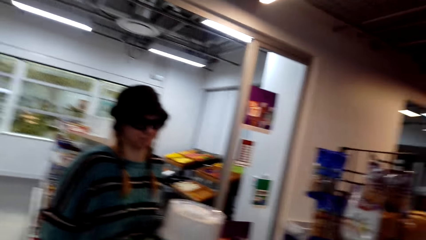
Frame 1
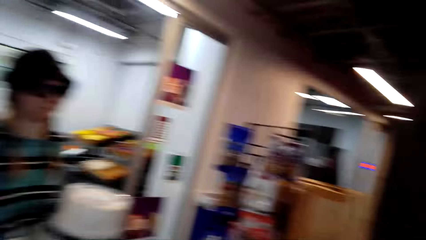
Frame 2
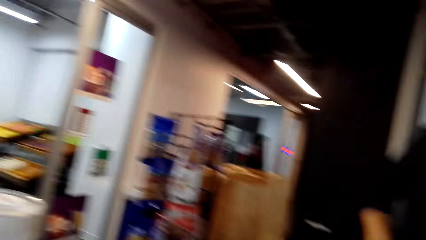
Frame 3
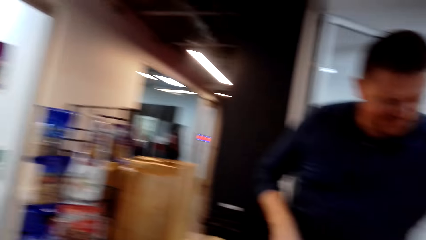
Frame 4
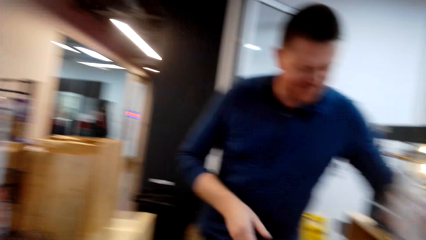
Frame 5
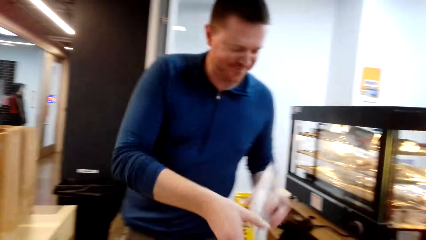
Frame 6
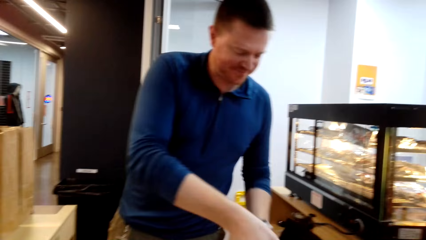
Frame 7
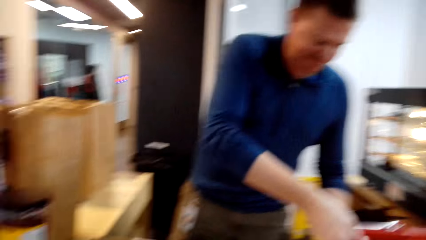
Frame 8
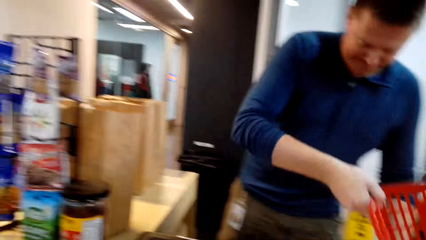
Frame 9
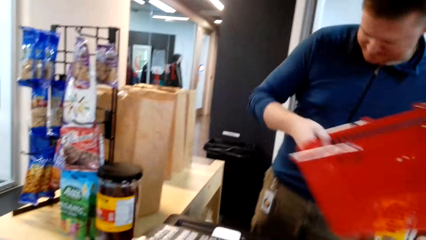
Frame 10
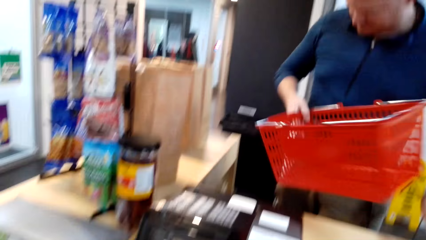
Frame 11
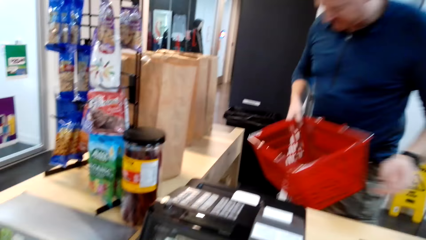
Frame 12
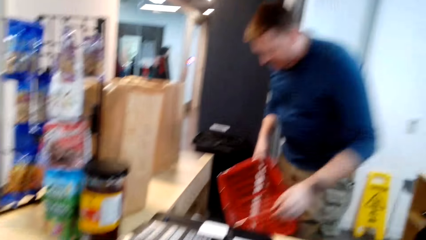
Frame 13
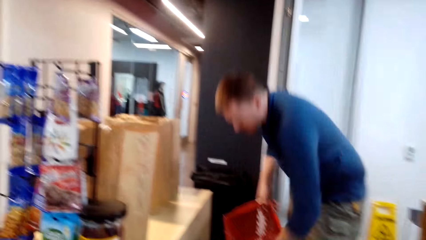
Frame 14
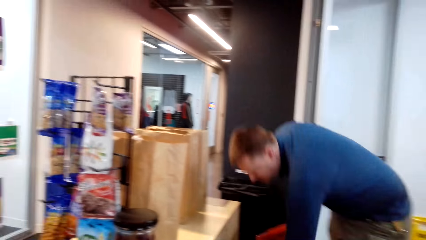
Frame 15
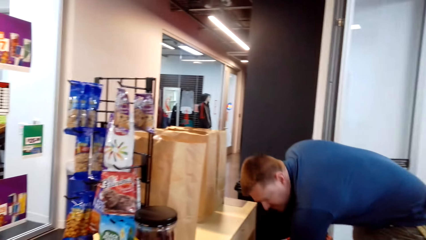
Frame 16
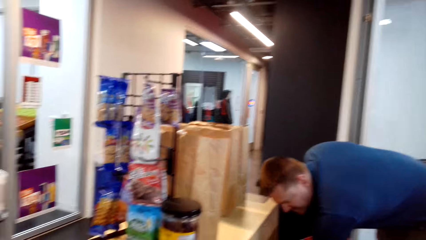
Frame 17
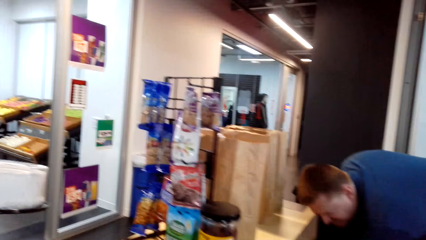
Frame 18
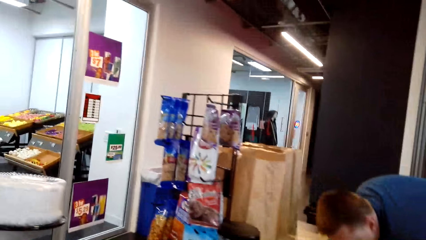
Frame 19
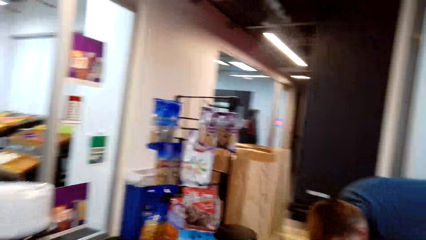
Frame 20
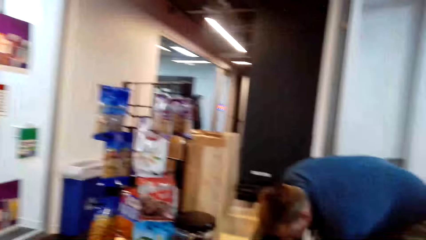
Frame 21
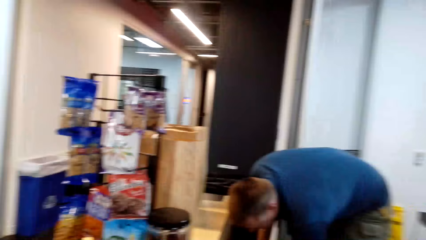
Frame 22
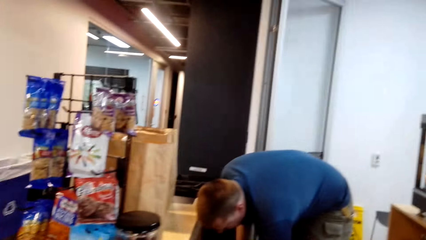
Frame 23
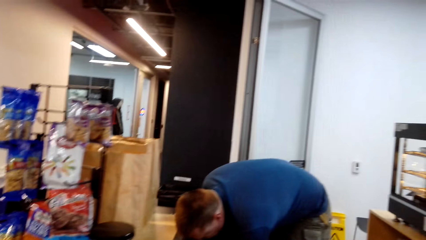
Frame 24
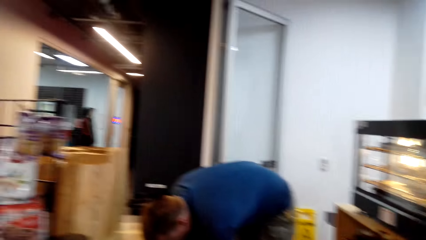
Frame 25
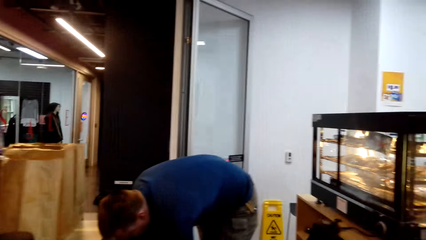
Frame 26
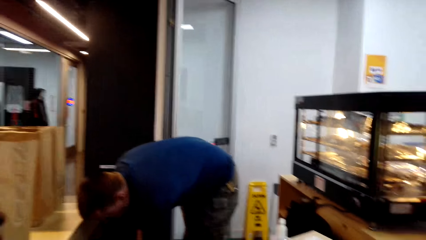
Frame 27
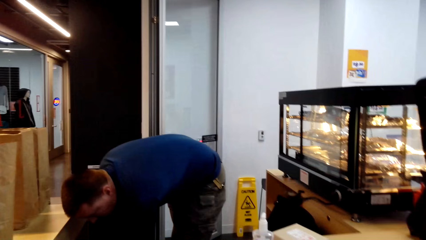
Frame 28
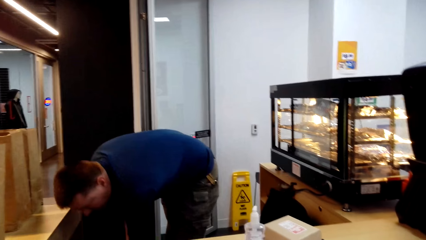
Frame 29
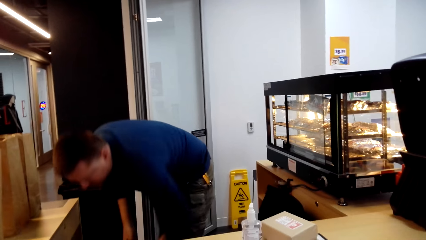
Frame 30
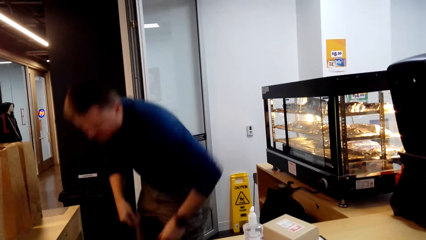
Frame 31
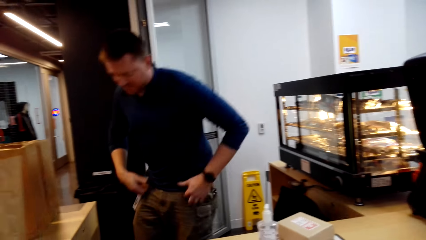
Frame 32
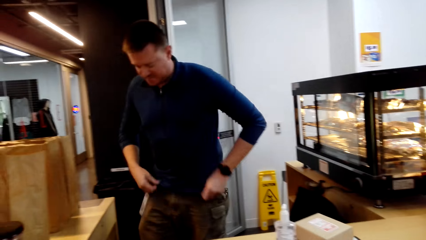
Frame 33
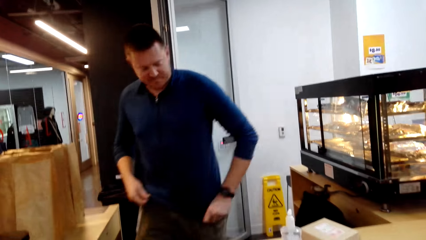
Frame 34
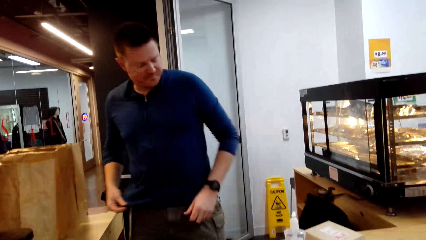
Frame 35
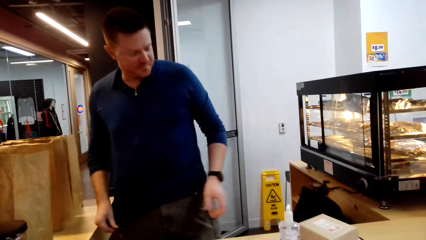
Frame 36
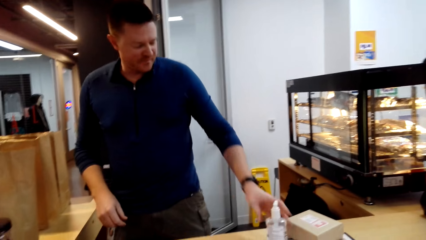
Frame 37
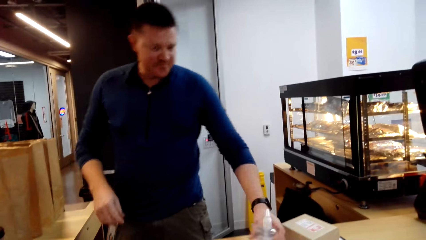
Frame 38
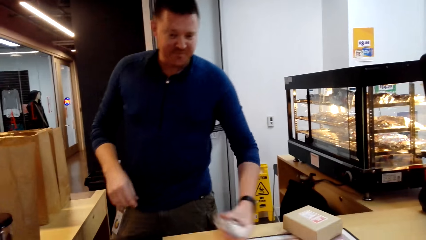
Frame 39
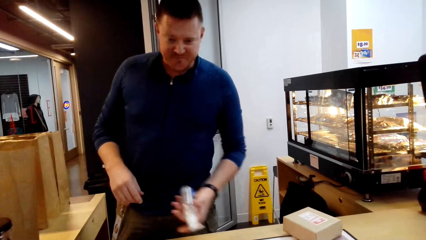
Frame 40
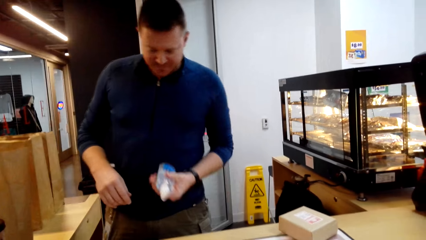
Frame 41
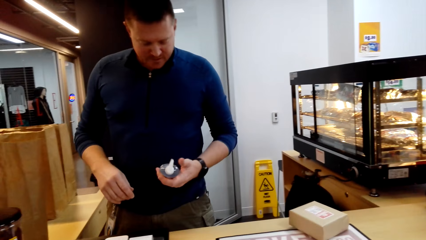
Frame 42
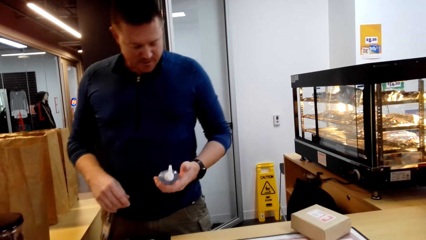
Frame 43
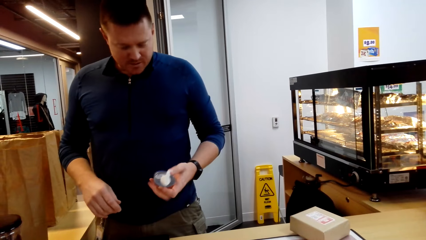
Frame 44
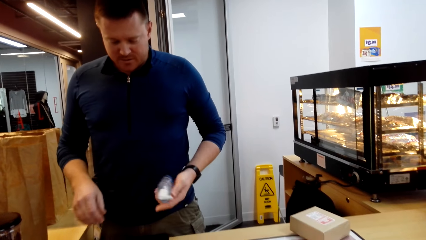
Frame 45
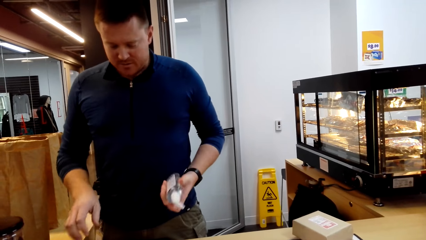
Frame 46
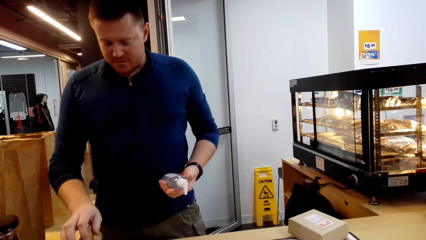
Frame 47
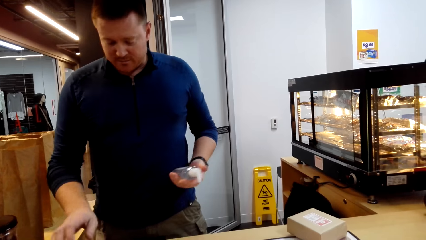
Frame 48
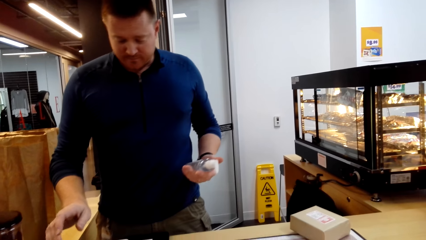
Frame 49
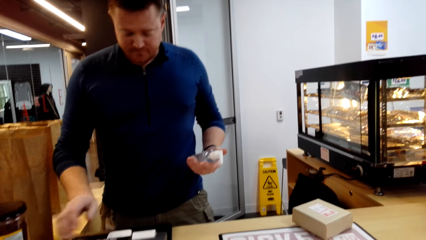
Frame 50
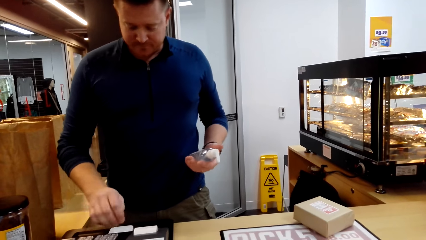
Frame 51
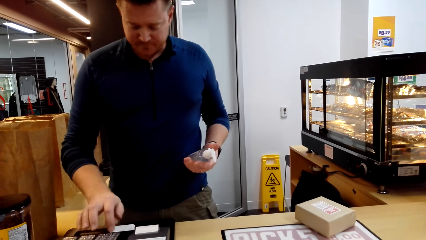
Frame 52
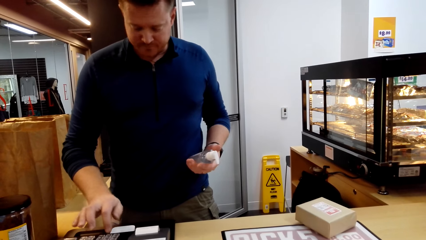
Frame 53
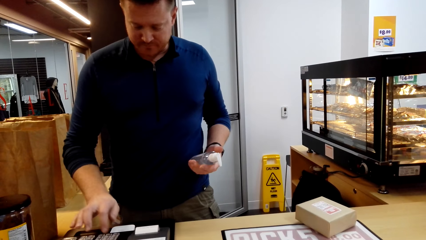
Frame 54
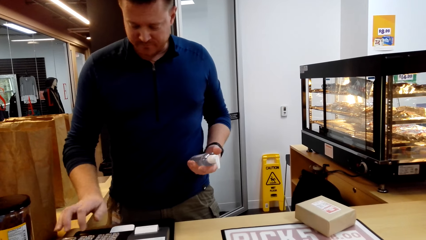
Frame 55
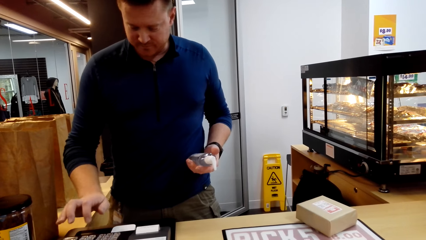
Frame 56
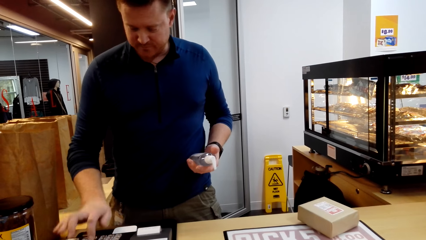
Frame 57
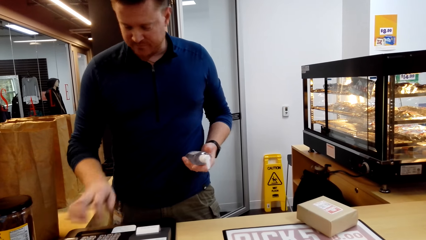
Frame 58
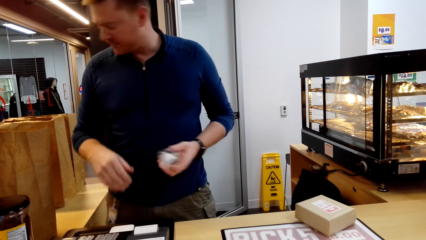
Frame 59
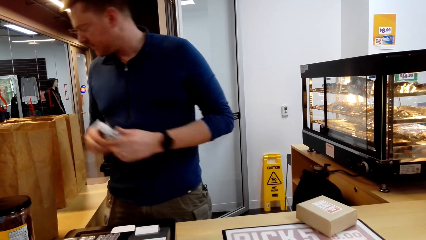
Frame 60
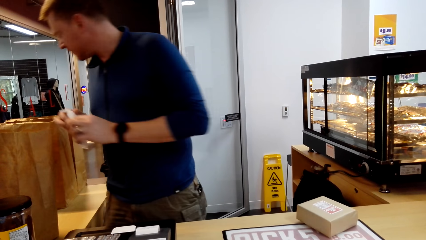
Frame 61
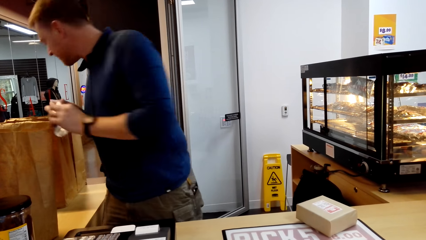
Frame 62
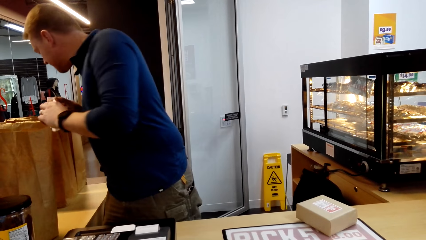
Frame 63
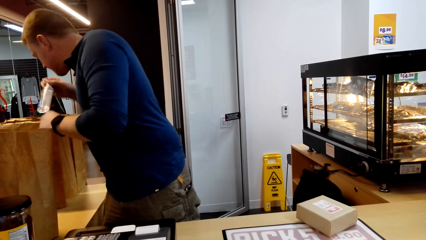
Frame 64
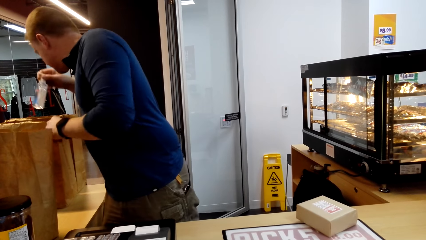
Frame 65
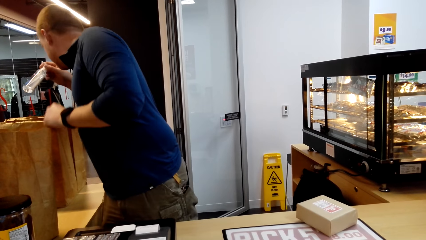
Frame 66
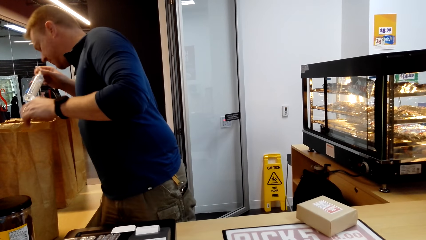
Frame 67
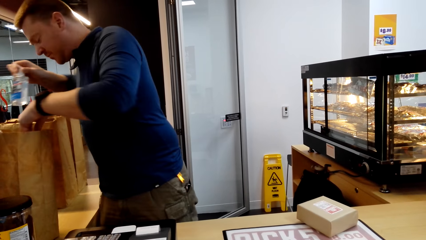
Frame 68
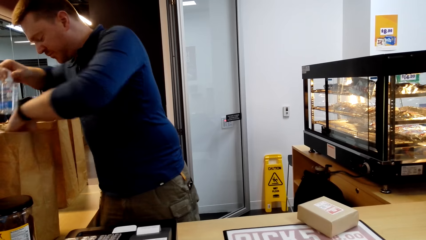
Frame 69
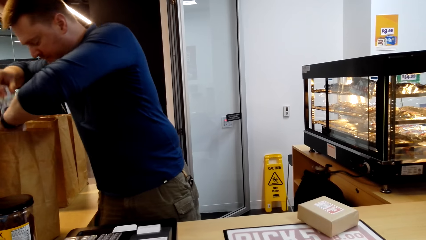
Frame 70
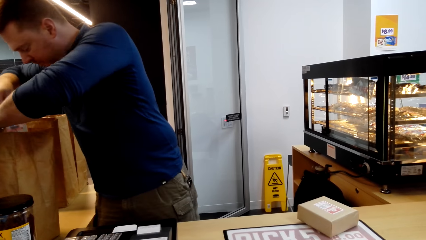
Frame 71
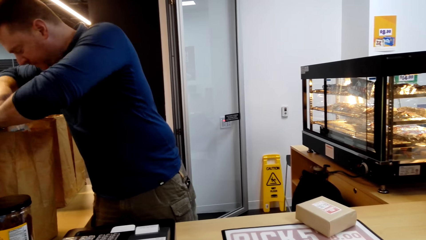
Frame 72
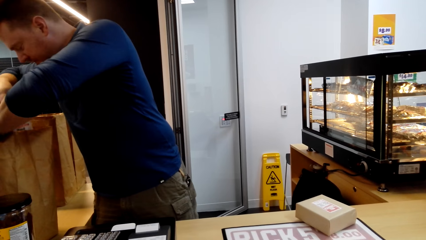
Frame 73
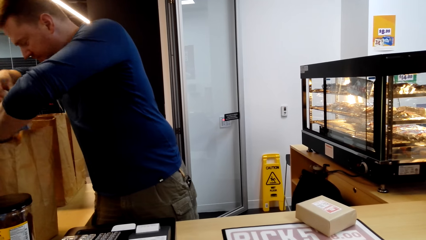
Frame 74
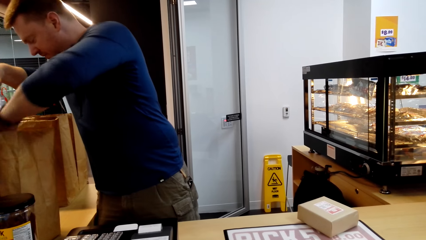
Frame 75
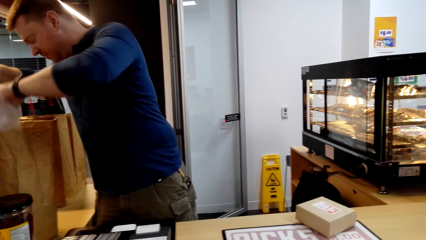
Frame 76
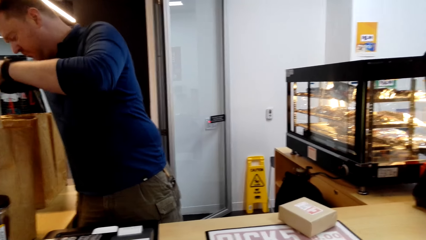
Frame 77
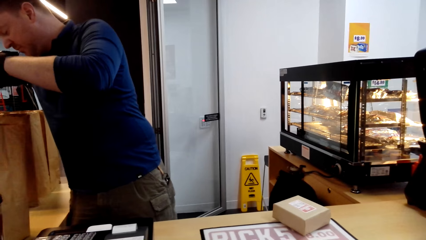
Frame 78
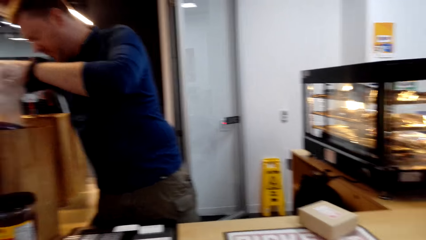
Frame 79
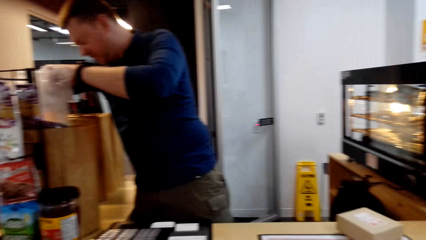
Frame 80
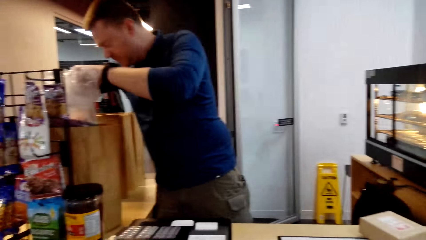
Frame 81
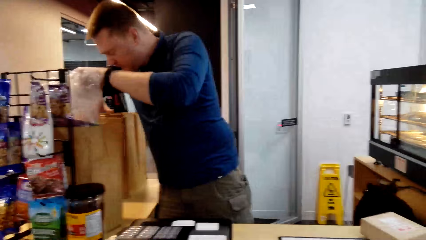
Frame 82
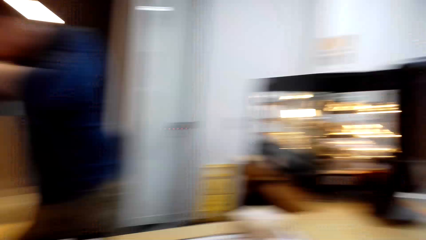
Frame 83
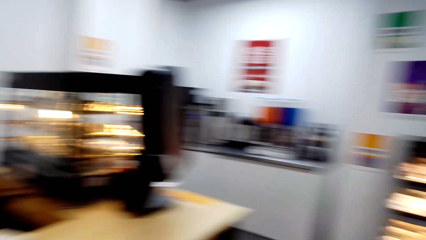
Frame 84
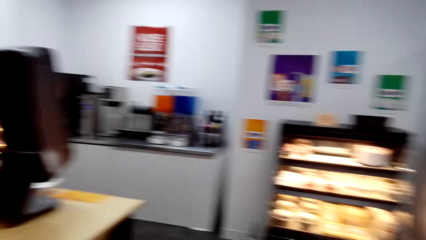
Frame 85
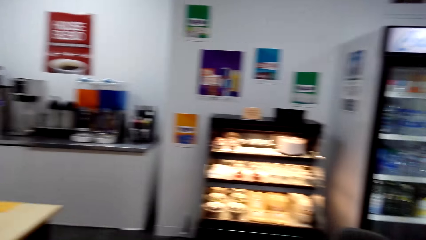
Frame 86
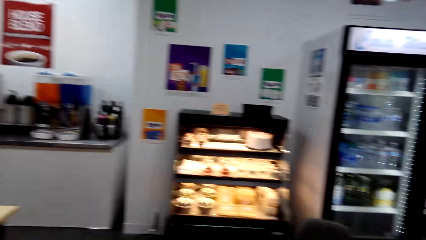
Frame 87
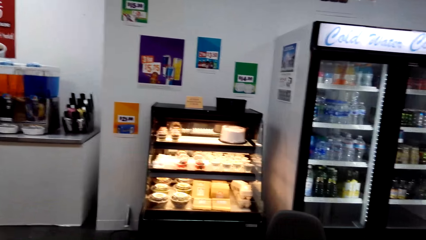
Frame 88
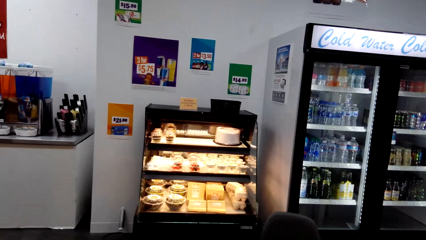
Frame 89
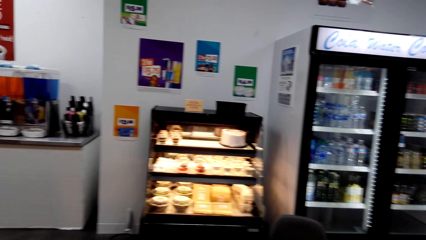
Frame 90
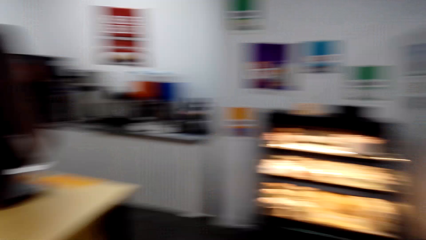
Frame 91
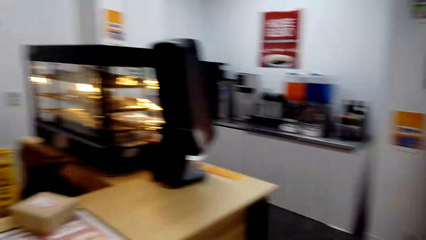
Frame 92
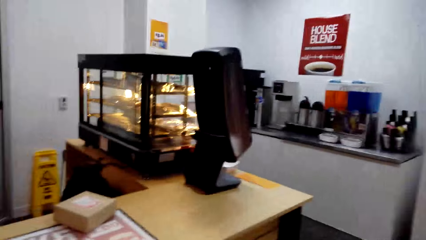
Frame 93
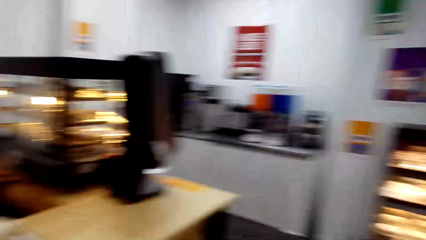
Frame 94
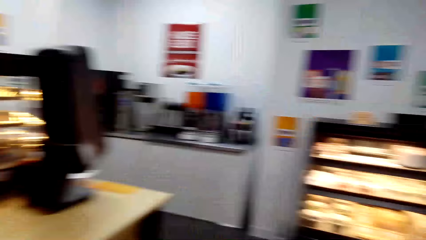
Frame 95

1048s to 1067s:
A man takes the trolley basket. The man puts down the trolley basket. The man pulls the sweater. The man takes a bottle. The man presses the calculator button. The man puts the bottle in the packet. The camera wearer looks around.
